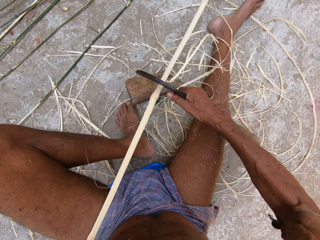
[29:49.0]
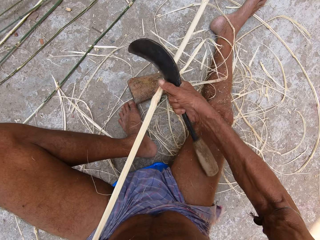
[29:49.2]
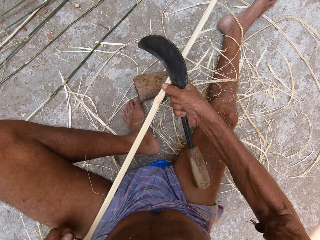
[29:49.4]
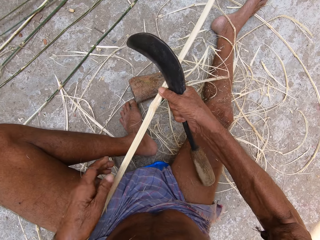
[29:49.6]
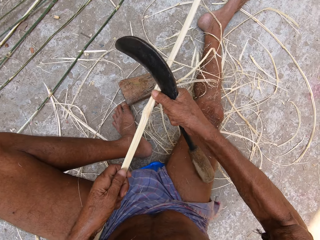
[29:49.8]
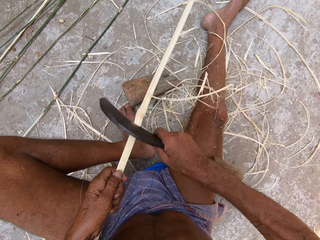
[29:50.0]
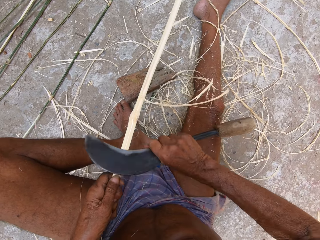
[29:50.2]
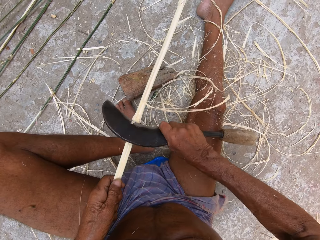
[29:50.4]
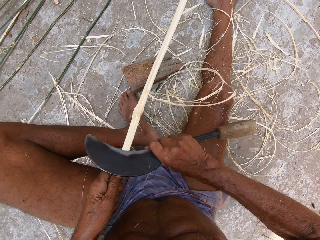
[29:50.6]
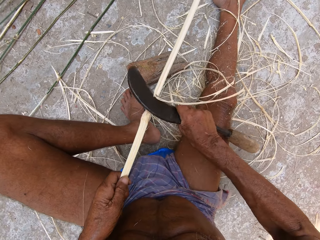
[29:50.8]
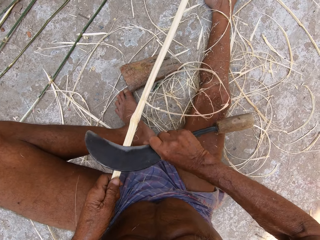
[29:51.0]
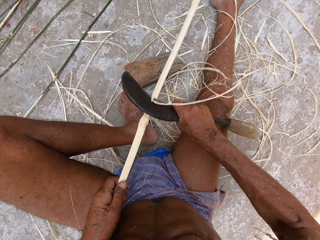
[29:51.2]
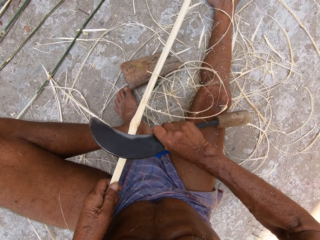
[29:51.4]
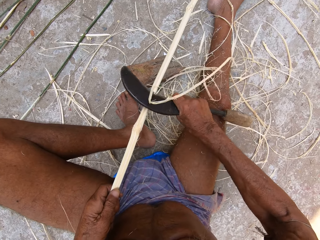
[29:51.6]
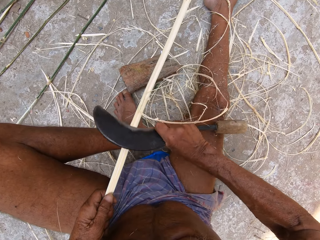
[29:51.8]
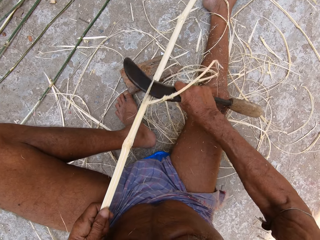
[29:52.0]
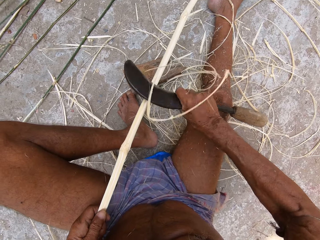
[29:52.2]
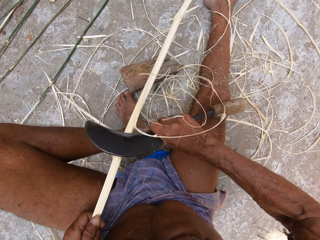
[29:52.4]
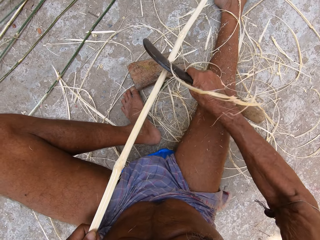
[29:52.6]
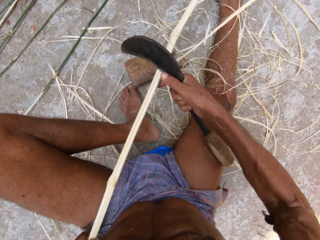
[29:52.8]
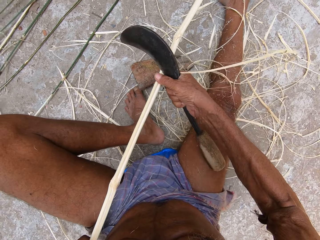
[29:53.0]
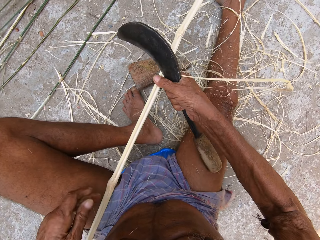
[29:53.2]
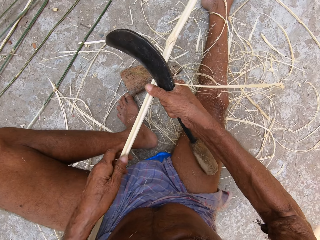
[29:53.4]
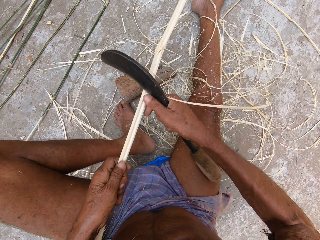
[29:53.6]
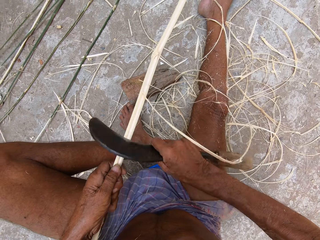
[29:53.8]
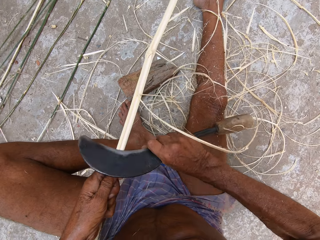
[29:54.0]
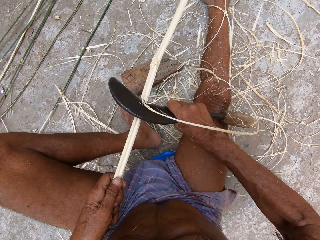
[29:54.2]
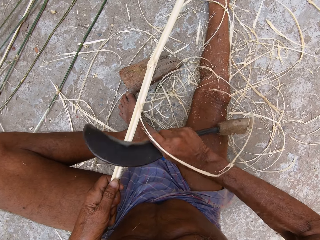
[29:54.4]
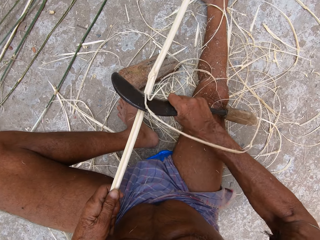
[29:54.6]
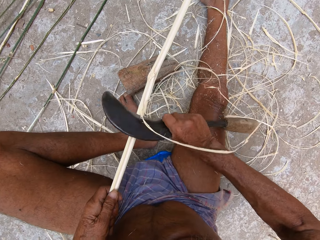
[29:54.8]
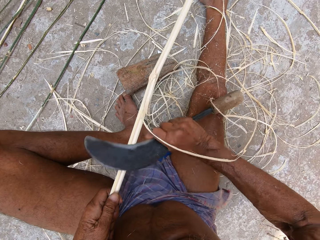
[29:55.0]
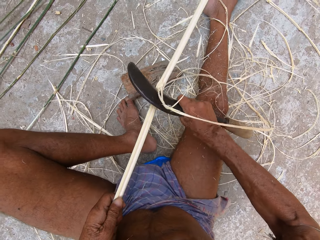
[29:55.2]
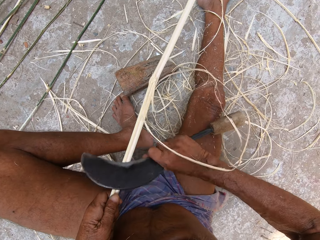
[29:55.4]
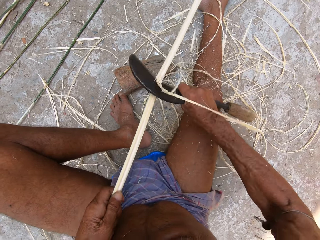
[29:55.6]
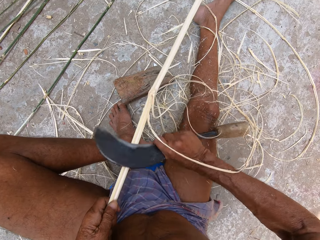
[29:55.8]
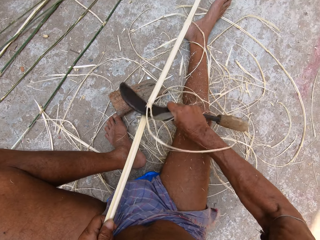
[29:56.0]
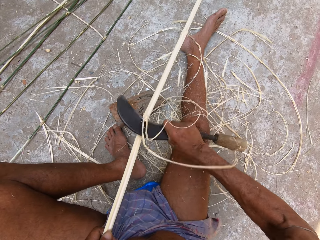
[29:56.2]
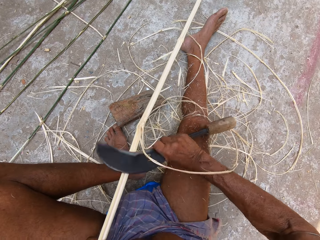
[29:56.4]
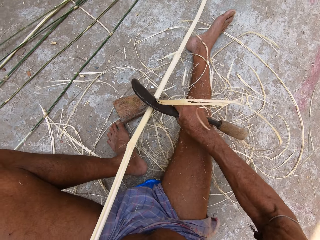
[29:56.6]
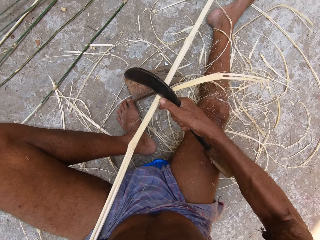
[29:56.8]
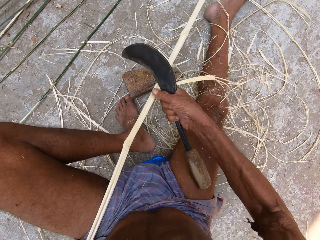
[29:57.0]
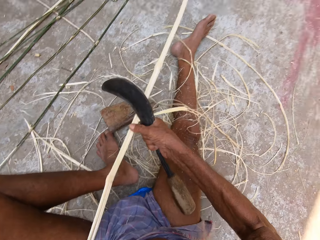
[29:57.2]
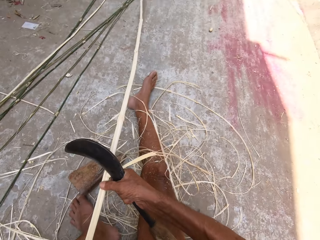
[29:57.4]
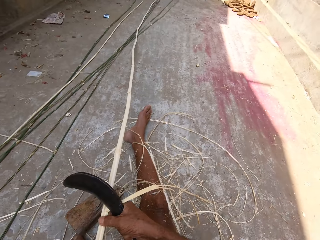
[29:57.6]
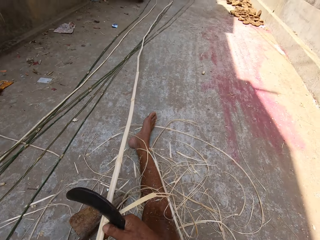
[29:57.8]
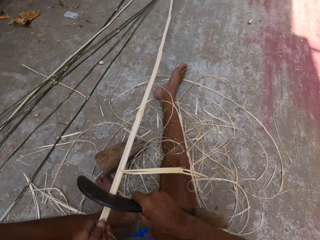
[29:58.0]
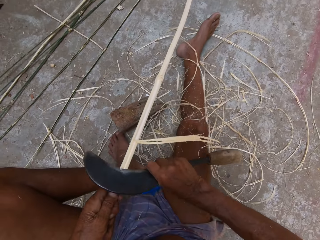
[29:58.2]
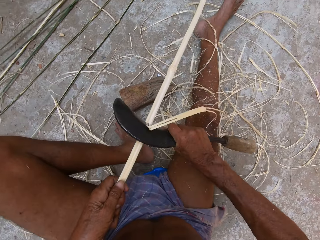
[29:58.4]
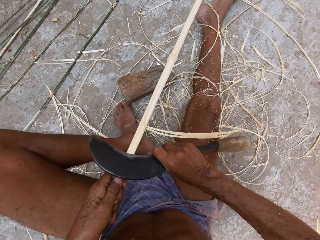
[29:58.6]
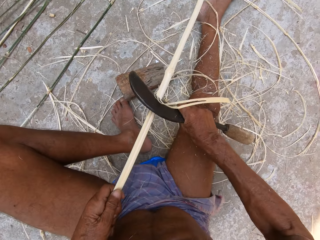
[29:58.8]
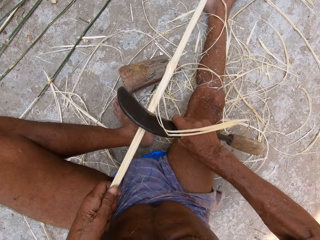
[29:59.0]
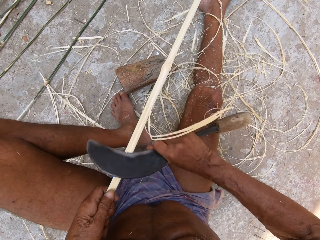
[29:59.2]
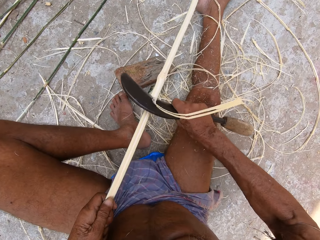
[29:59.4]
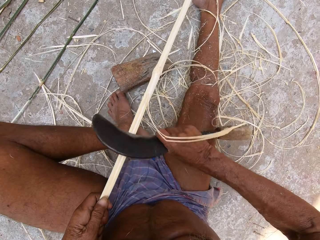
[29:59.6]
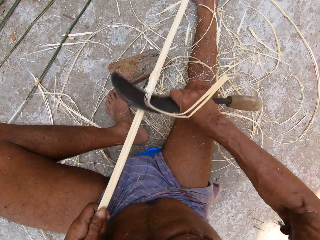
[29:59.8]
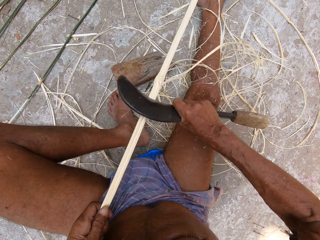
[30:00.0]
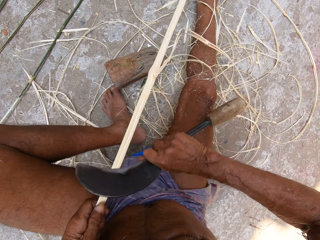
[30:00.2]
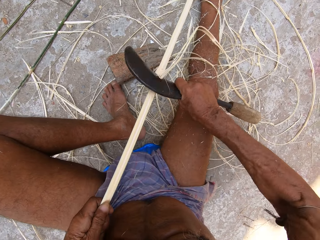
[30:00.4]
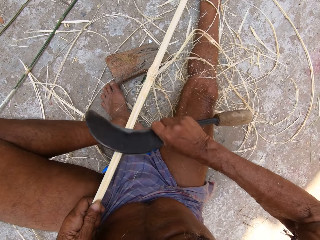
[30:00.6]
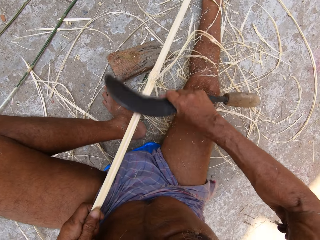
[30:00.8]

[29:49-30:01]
The camera wearer holds the bamboo stick with his right hand. He holds the bamboo stick with his left hand. He shaves the bamboo stick with the sickle in his right hand. He holds the bamboo stick with his right hand. He holds the bamboo stick with his left hand. He shaves the bamboo stick with the sickle in his right hand. He holds the bamboo stick with his right hand. He holds the bamboo stick with his left hand. He shaves the bamboo stick with the sickle in his right hand.

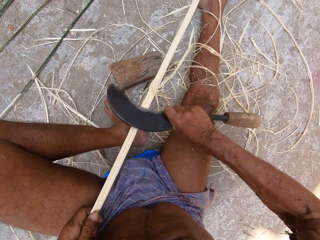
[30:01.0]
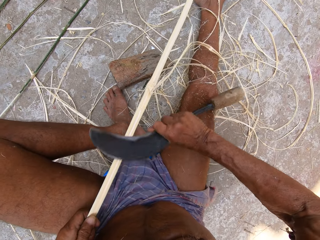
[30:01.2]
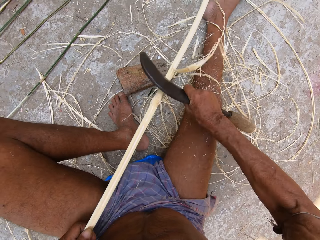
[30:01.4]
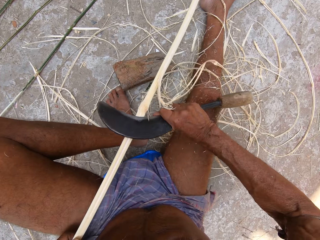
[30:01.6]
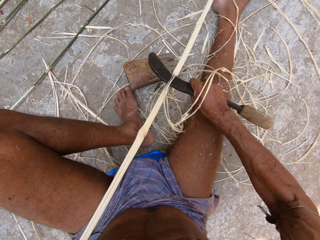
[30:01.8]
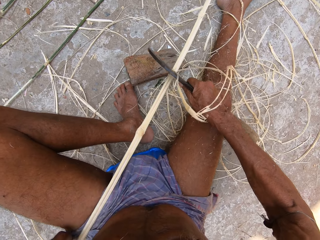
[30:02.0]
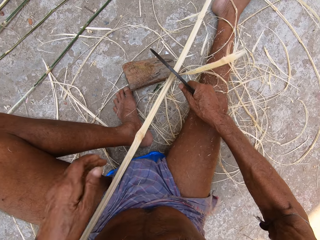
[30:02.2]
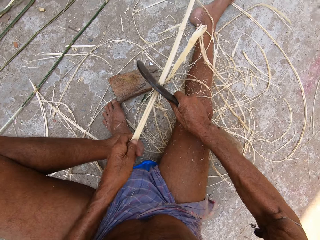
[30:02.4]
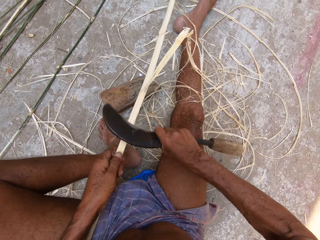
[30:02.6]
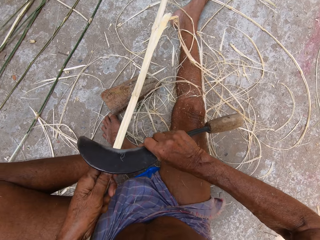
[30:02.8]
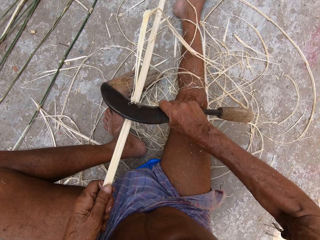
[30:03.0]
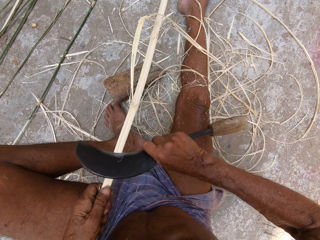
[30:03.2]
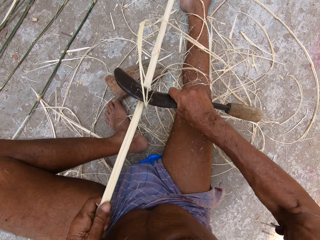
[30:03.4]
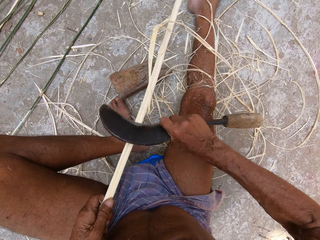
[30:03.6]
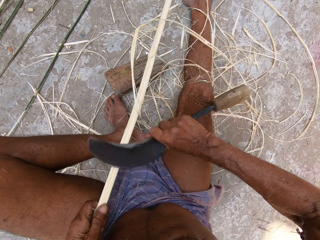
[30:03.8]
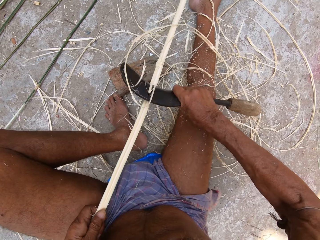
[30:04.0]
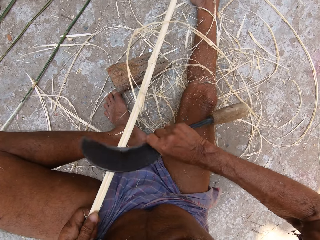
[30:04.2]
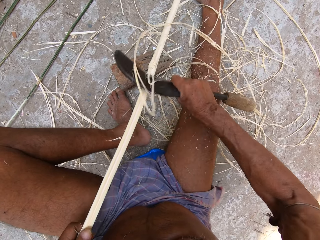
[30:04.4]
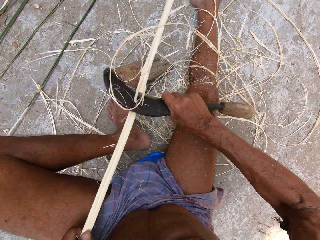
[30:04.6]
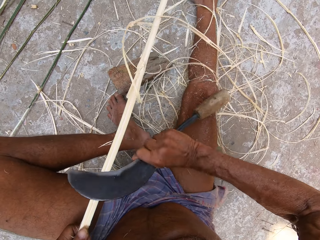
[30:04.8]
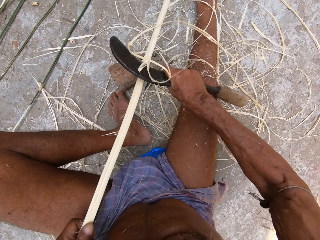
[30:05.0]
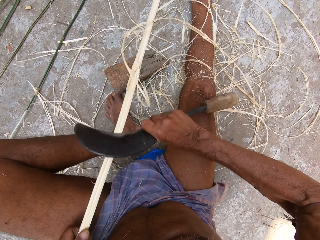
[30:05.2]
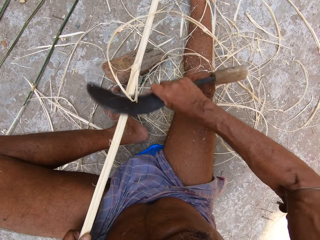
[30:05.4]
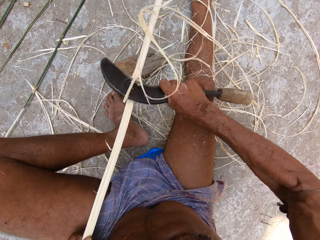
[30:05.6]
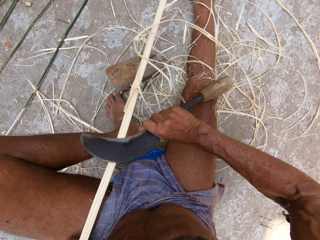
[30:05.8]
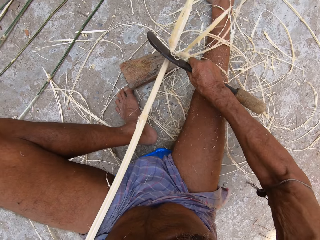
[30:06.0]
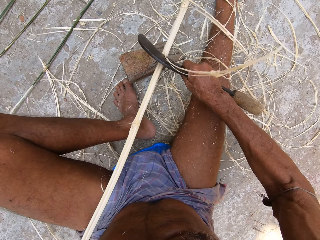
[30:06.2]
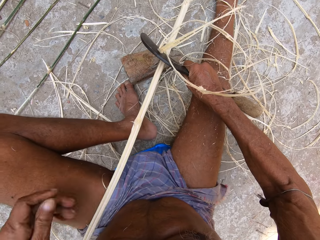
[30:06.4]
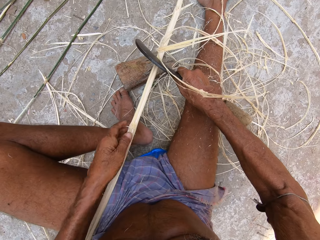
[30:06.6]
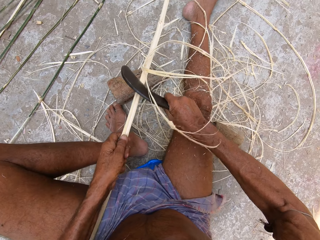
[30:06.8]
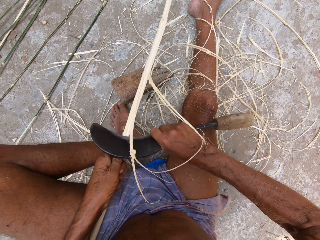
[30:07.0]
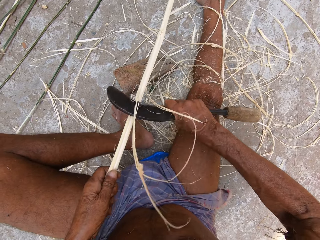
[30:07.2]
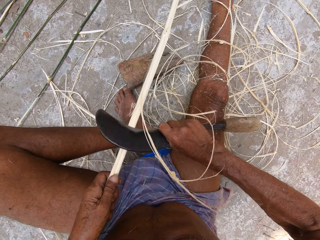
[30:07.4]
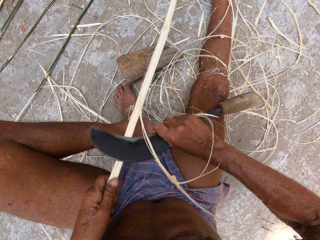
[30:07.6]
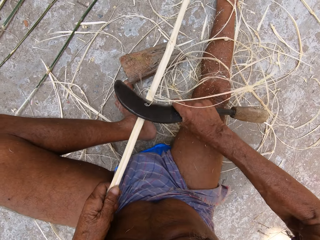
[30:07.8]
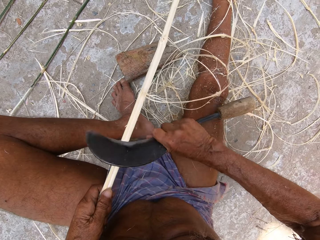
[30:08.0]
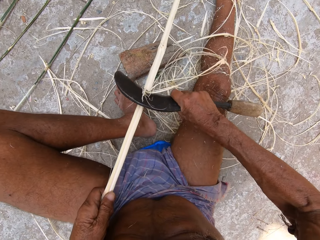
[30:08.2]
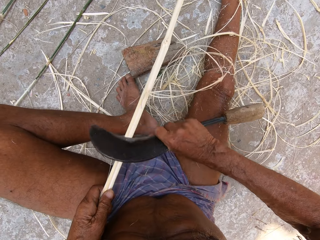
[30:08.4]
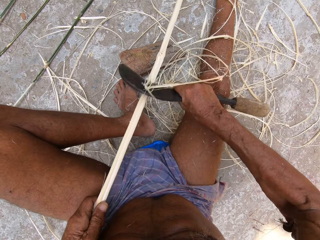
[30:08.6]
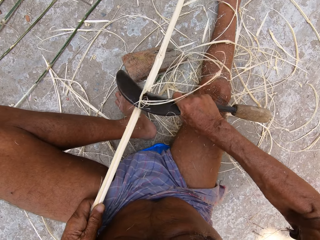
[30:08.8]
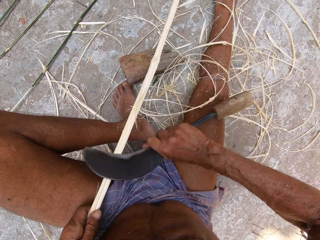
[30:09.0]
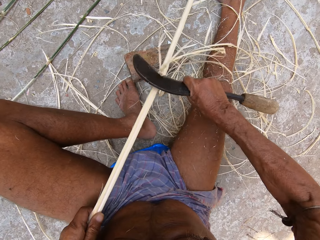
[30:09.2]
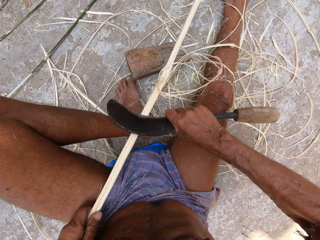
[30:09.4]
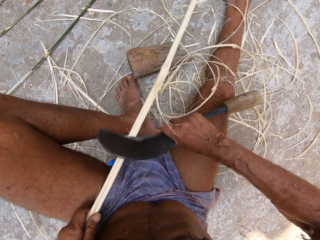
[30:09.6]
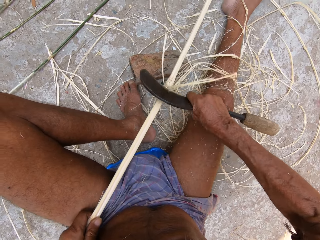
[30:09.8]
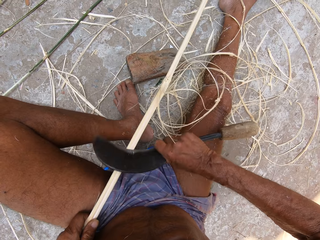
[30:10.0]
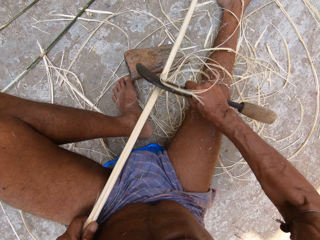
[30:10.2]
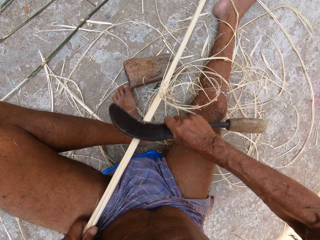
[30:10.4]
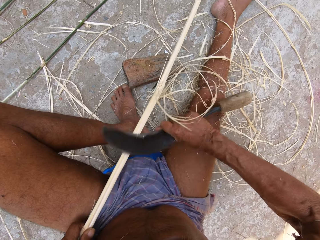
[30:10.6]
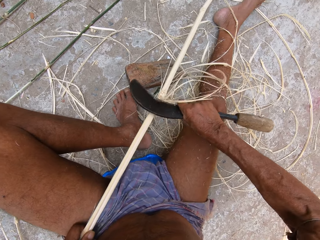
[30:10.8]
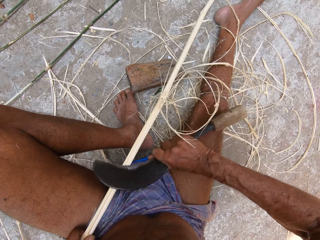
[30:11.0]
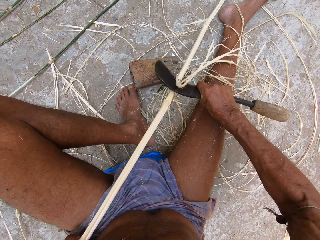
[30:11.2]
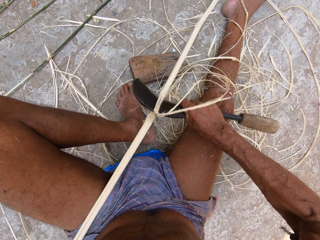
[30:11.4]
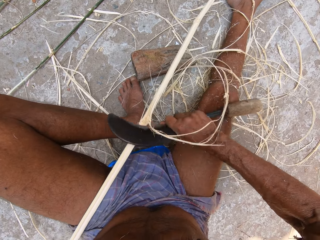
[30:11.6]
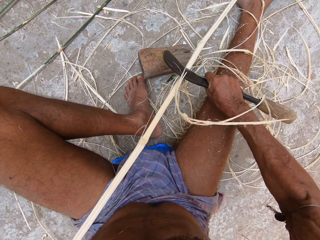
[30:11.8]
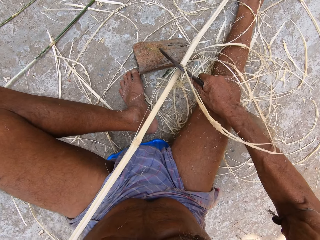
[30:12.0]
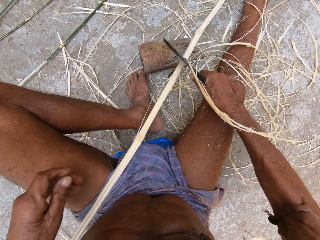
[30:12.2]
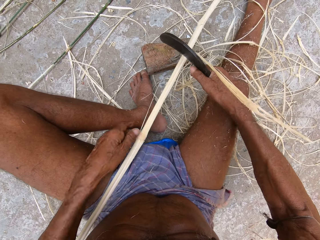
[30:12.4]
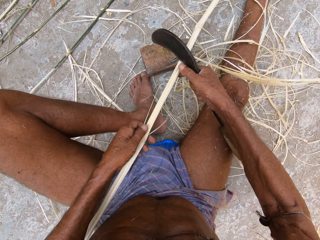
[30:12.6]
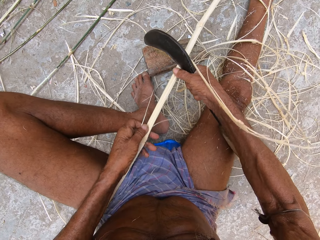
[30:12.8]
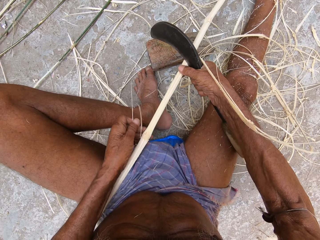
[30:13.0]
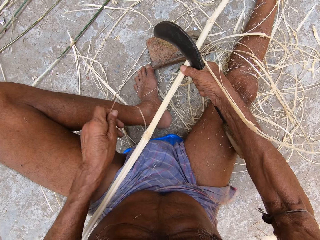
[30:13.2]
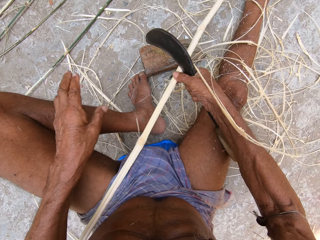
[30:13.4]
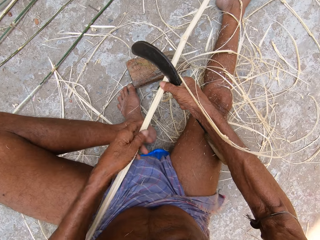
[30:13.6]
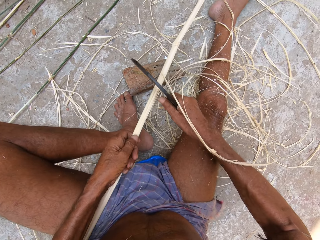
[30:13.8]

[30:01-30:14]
The camera wearer holds the fiber. He peels the fiber using a sickle. He holds the fiber. He peels the fiber using the sickle. He holds the fiber. He peels the bamboo stick with his left hand.
